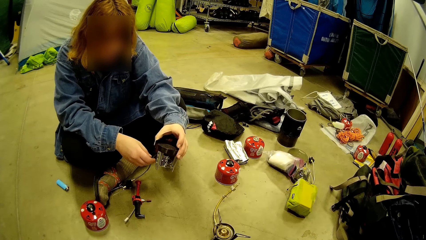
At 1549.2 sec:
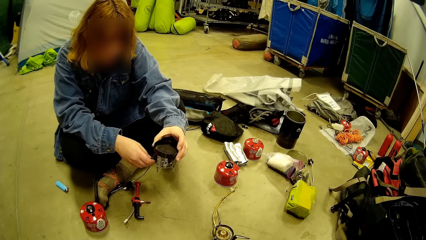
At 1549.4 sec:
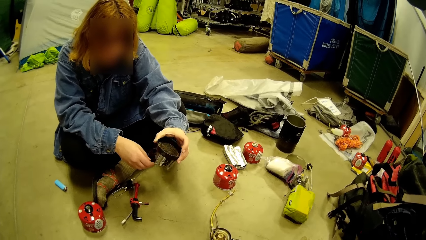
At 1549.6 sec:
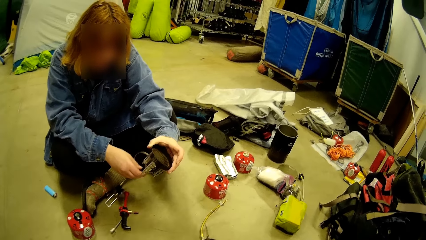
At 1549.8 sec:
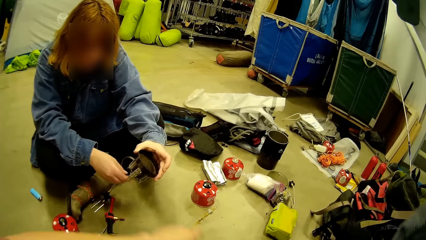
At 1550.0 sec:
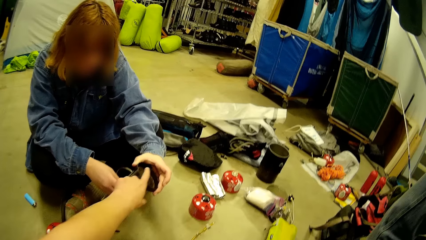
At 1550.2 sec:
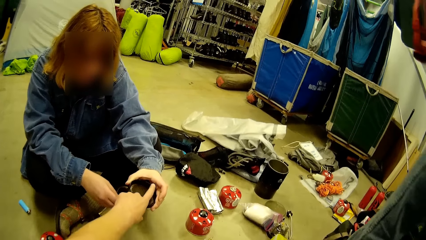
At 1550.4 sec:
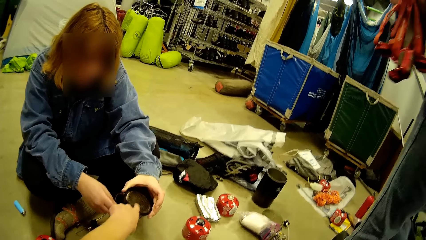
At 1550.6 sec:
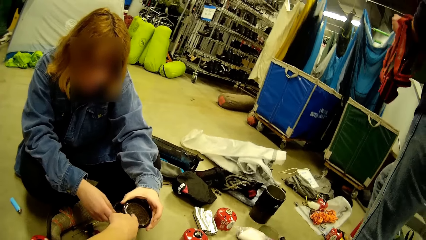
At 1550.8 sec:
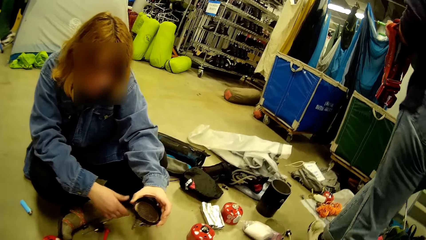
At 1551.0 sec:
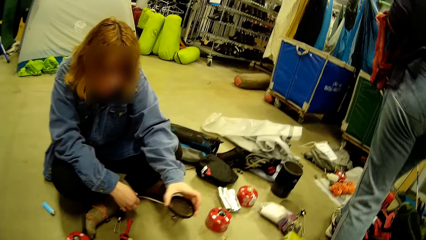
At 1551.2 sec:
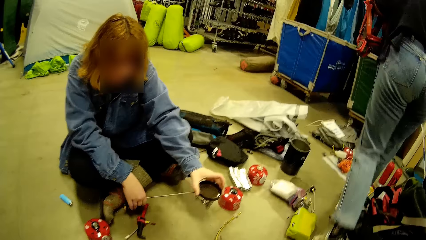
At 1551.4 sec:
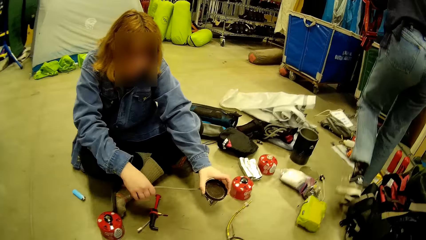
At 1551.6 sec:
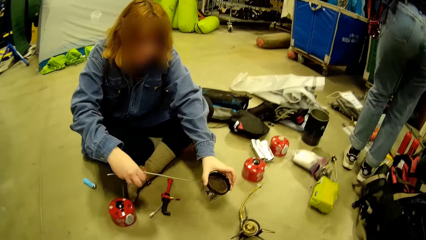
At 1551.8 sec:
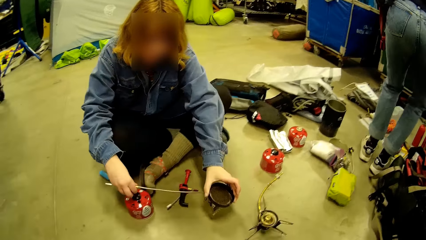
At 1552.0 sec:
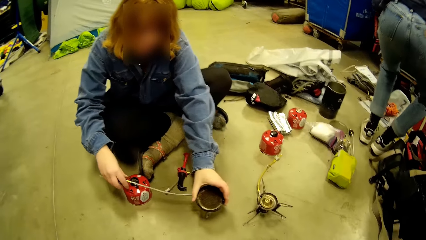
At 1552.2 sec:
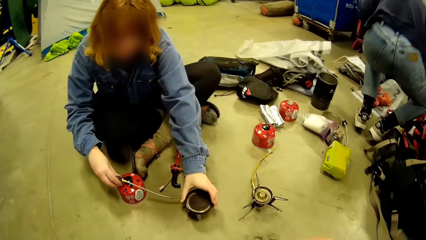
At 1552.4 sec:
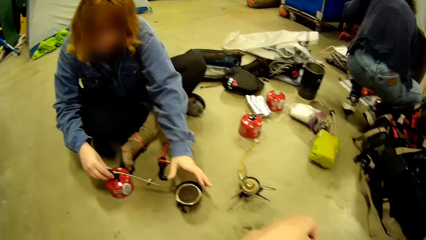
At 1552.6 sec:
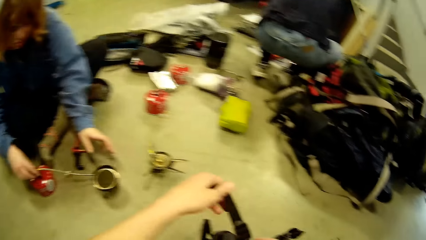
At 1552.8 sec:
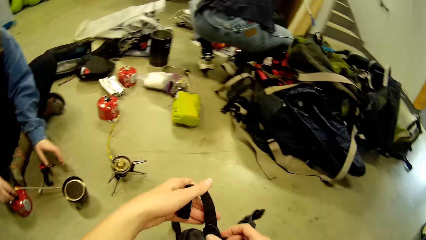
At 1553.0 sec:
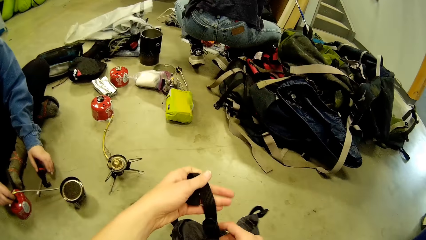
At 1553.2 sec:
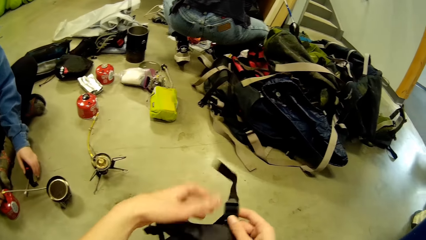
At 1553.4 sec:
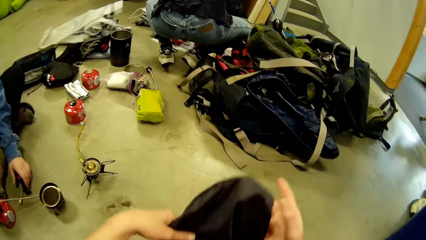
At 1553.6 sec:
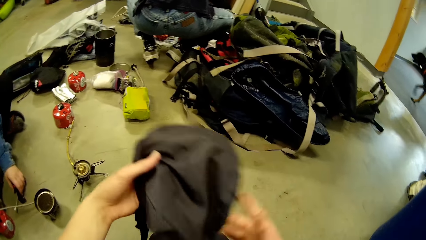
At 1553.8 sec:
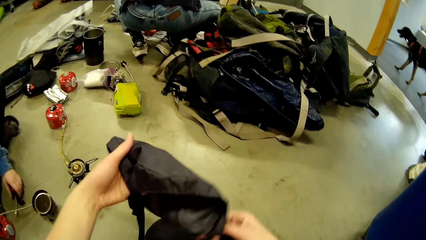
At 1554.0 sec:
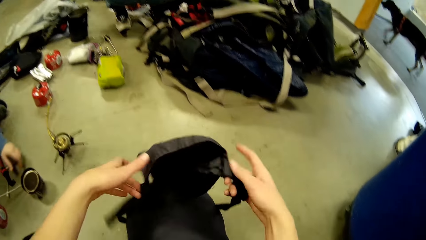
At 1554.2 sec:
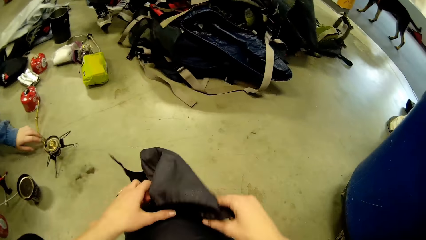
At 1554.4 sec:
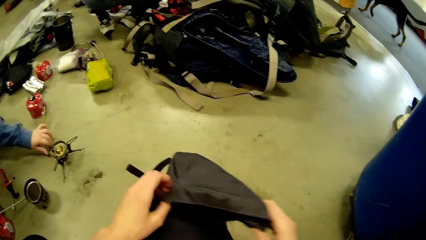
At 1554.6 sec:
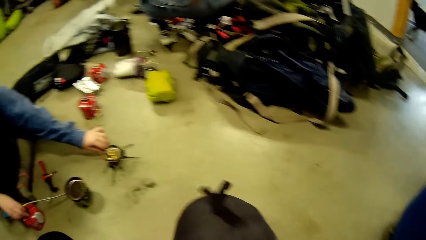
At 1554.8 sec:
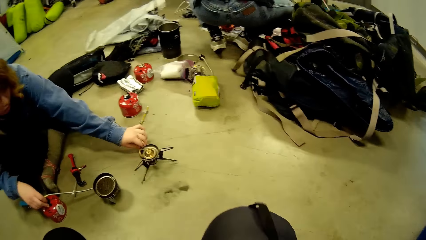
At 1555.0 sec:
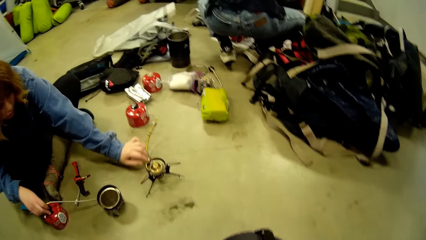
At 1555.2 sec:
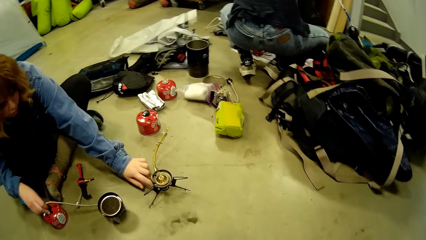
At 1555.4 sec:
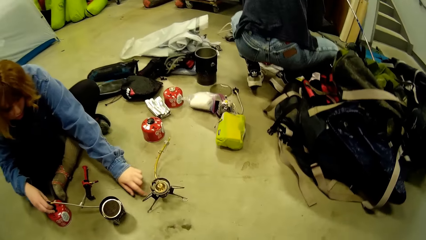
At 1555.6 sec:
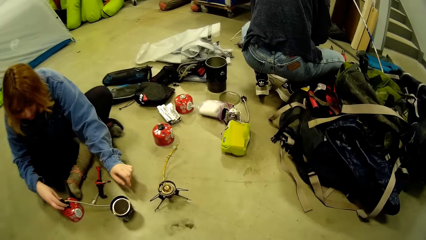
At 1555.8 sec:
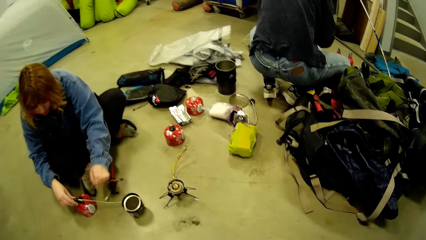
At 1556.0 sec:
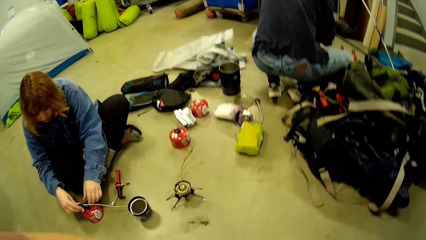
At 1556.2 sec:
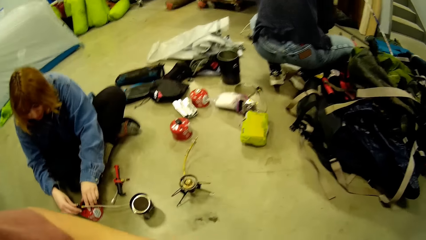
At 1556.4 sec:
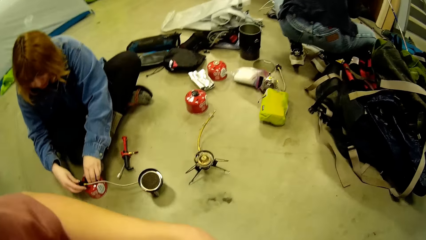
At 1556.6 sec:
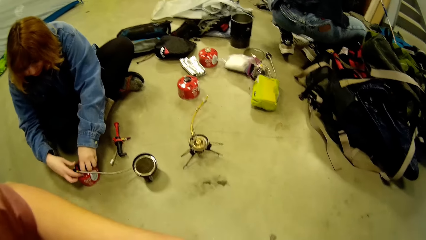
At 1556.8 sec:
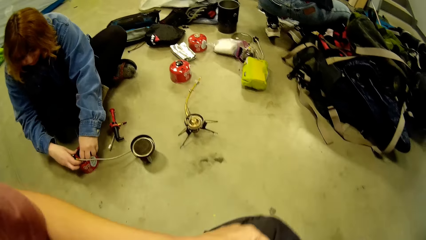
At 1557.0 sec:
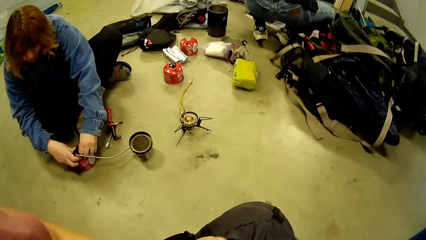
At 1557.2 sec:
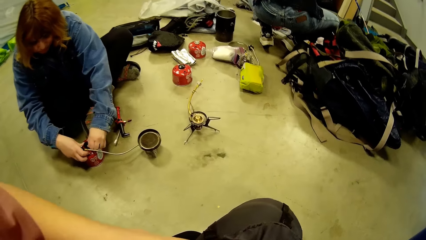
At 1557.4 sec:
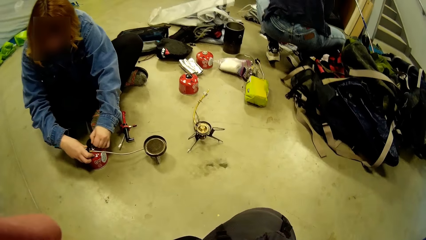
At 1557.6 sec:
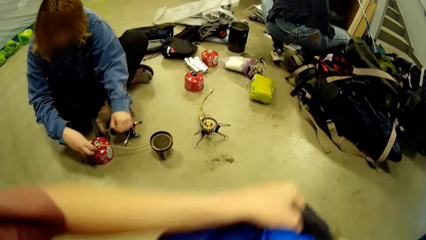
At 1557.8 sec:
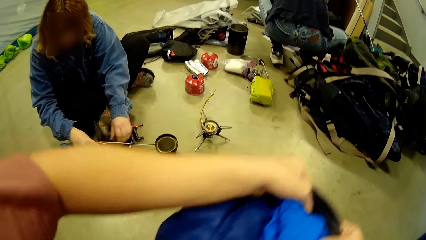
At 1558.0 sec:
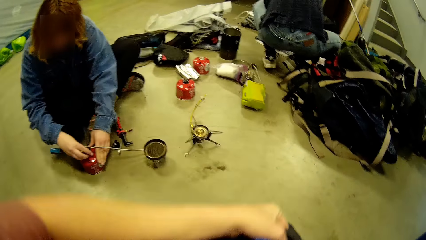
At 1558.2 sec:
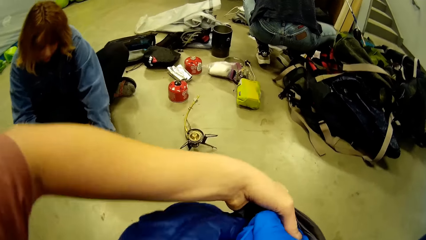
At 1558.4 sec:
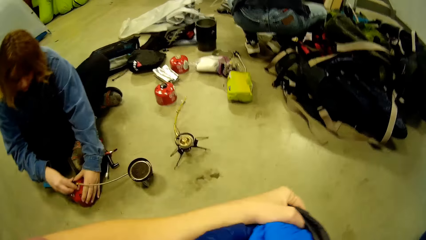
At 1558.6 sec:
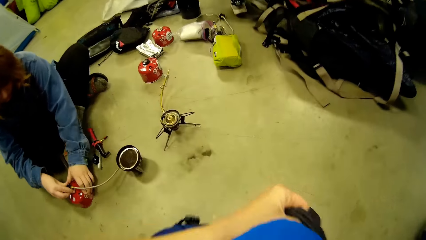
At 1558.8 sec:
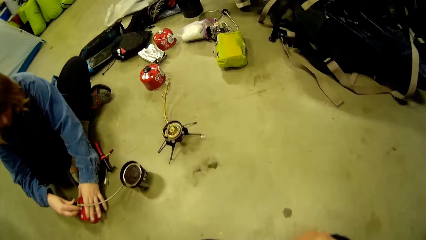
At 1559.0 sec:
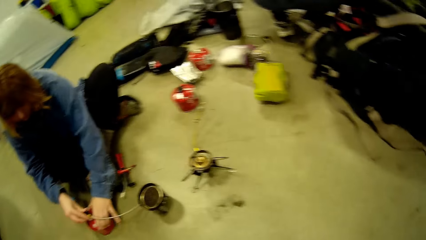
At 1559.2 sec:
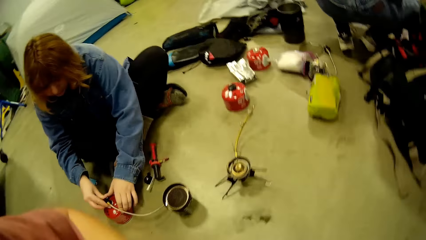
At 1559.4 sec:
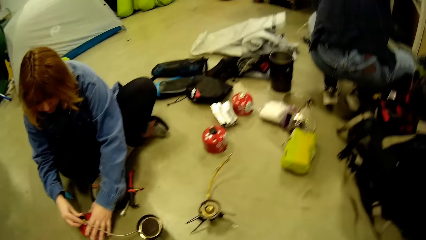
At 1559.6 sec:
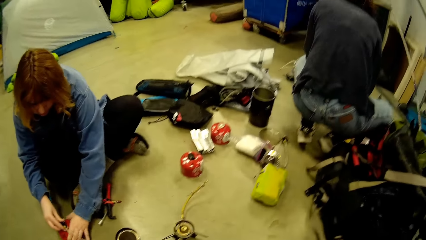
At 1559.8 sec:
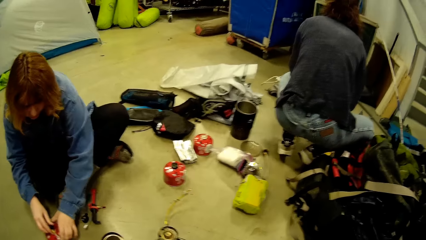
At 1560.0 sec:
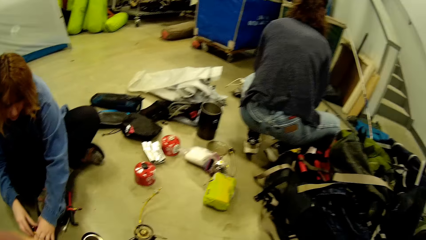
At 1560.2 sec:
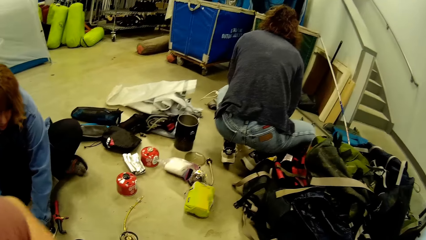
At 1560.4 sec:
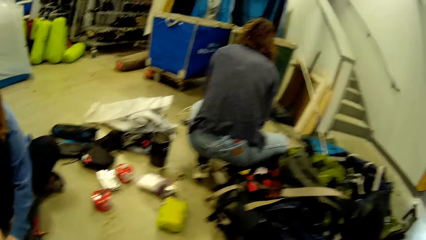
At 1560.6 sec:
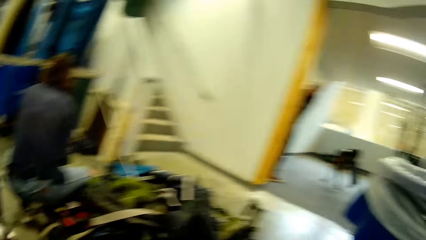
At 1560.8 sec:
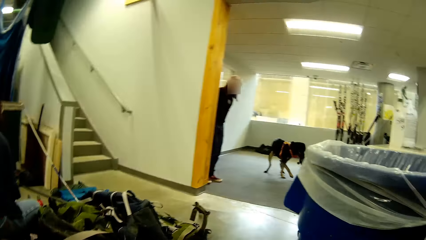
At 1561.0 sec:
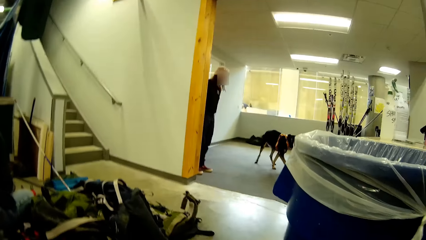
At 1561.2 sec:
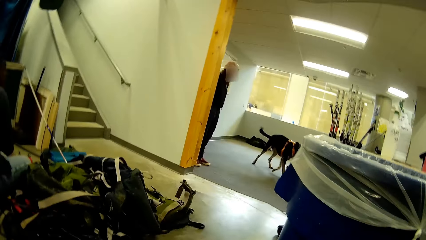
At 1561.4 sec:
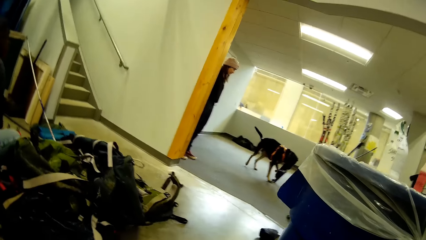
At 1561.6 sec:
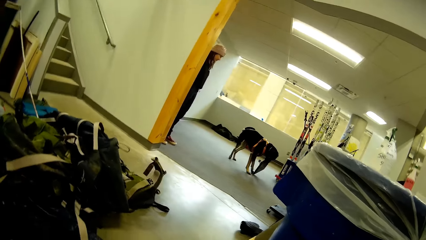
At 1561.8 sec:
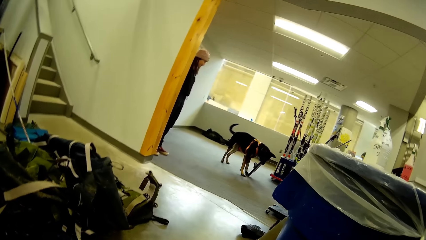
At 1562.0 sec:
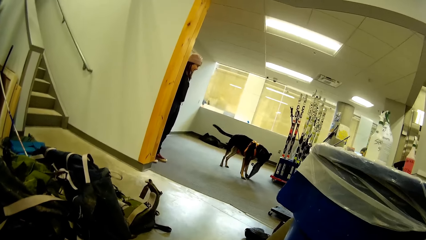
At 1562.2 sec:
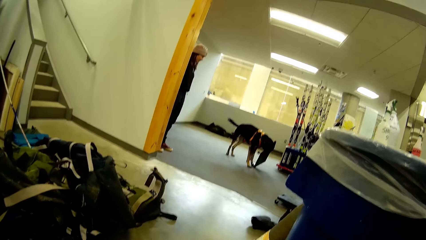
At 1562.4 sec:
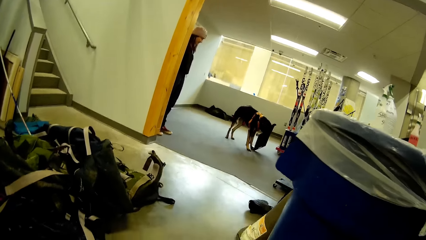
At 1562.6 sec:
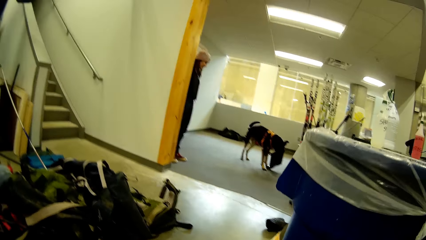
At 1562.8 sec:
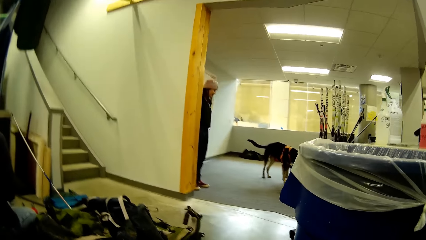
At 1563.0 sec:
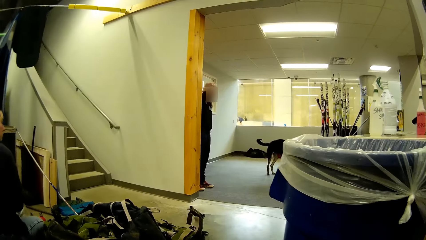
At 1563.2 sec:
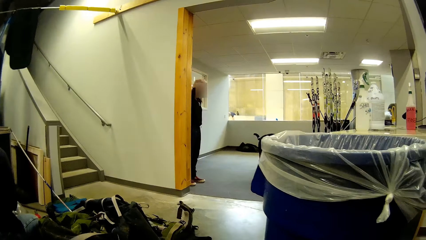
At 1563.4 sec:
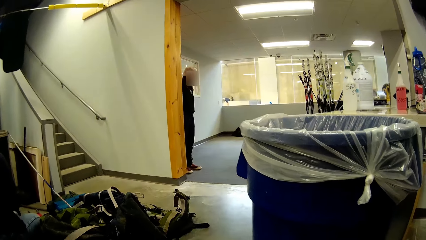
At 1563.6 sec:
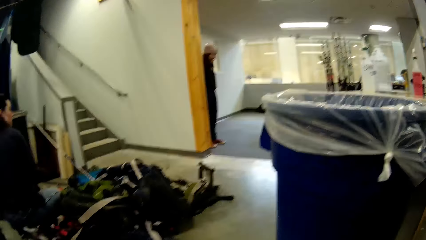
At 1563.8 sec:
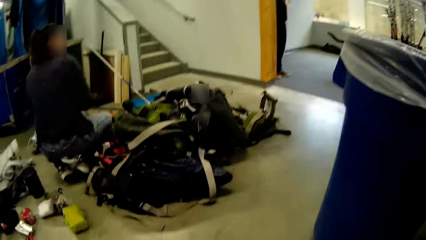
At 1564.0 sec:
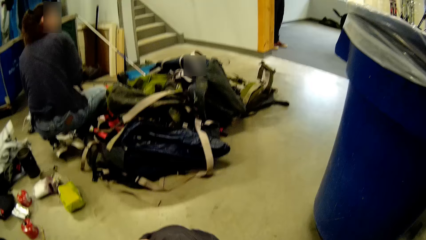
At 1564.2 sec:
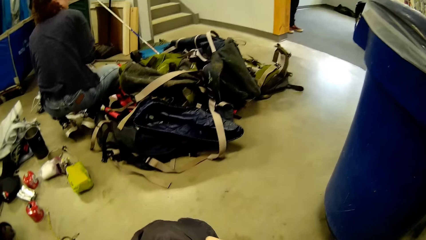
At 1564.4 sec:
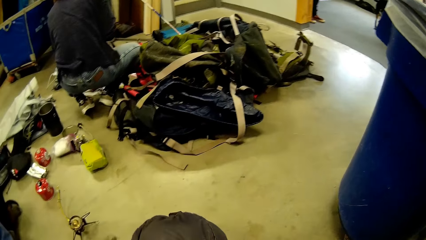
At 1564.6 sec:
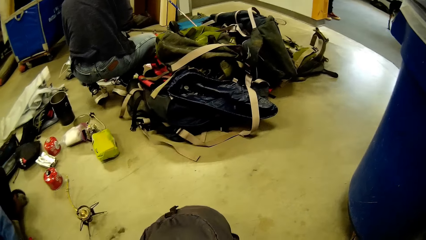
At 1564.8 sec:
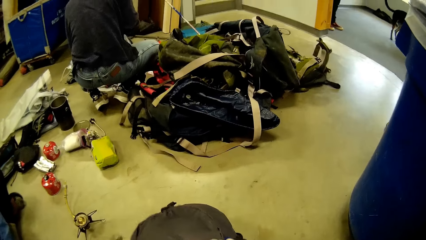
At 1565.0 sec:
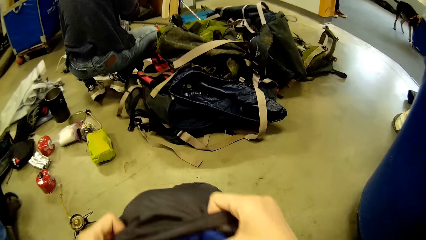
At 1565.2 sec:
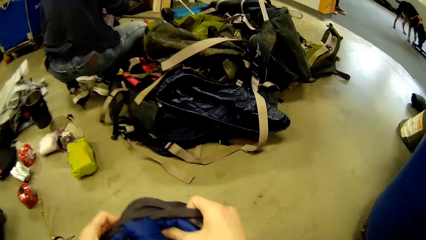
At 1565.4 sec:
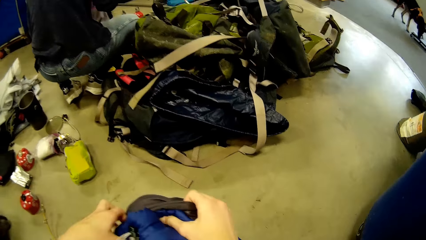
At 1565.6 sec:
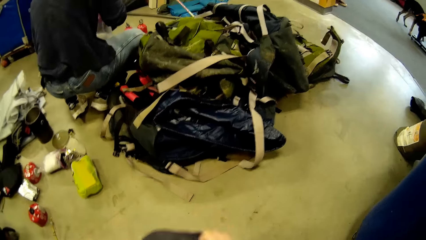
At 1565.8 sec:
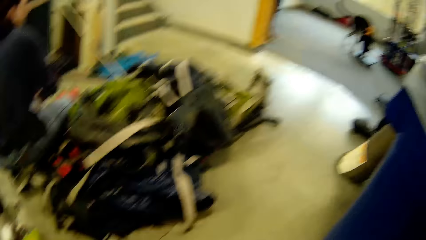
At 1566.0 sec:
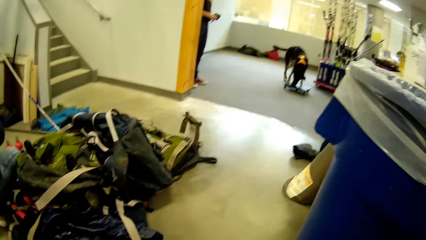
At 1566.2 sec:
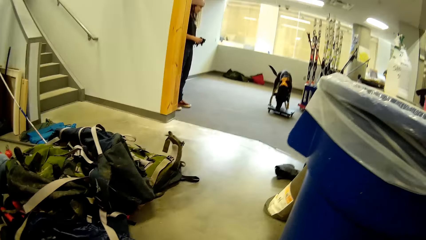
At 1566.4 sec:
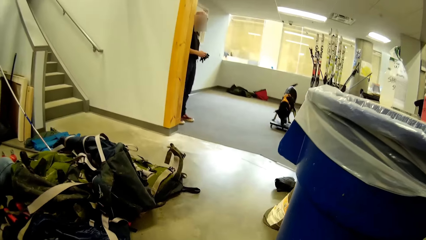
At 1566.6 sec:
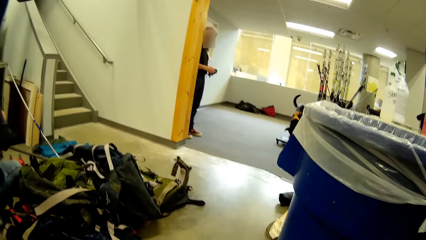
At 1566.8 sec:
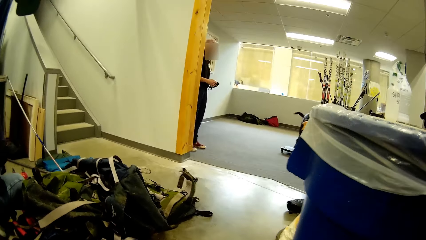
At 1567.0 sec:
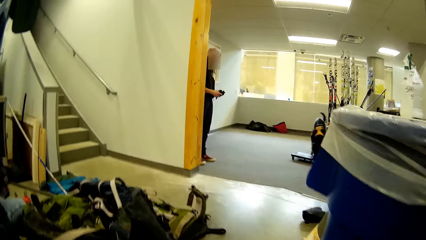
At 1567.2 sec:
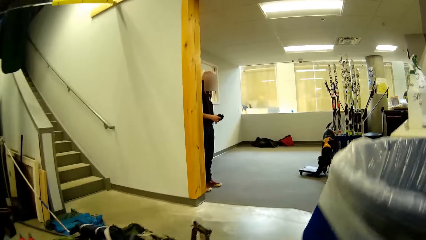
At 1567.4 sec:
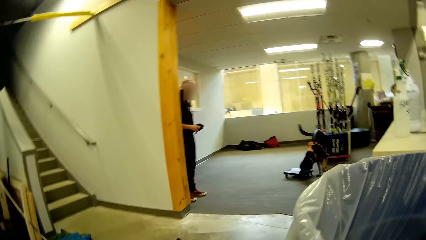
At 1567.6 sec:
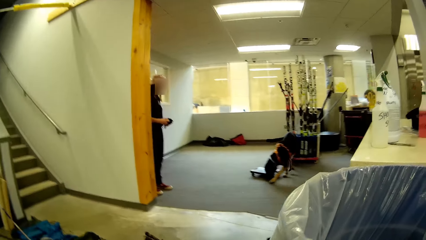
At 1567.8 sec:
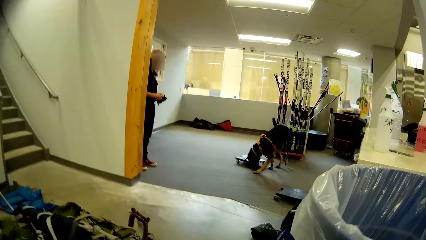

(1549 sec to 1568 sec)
A woman arranges camp materials on the floor. The camera wearer fixes the bag in the room. They adjust the attachment of the bag. Another woman touches another burner component on the floor with her left hand. The other woman couples the burner. The camera wearer pushes the winter jacket into the bag. The other woman fixes something. A dog plays with a box. The camera wearer fixes the bag in the room.
